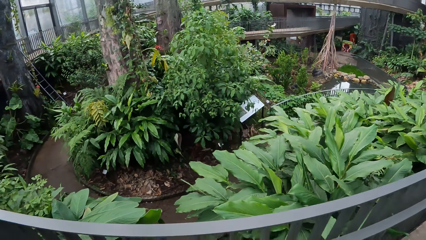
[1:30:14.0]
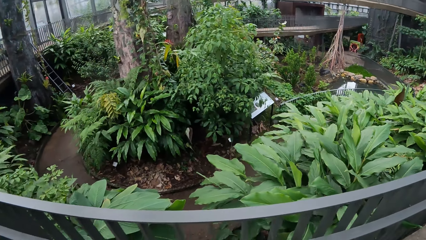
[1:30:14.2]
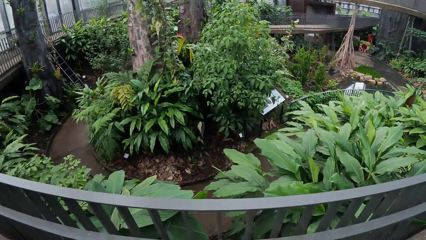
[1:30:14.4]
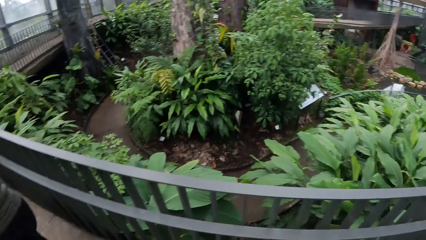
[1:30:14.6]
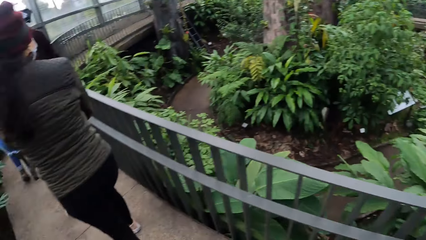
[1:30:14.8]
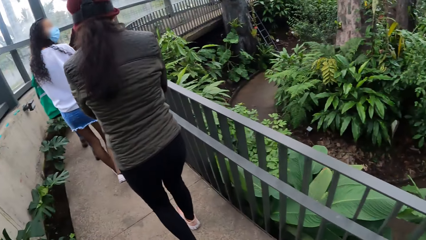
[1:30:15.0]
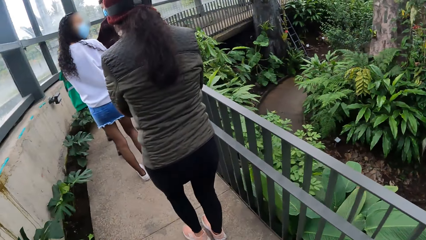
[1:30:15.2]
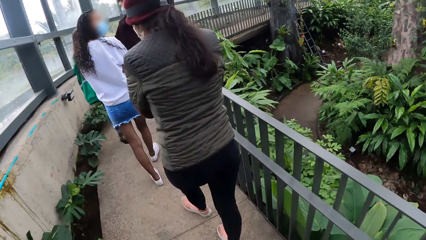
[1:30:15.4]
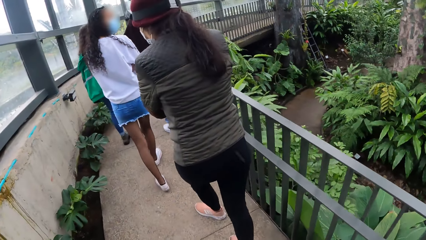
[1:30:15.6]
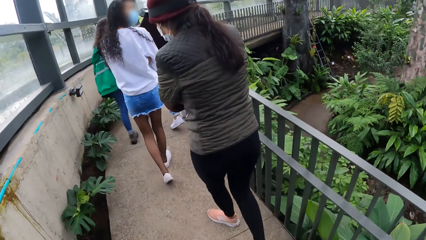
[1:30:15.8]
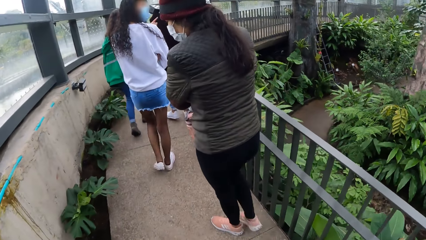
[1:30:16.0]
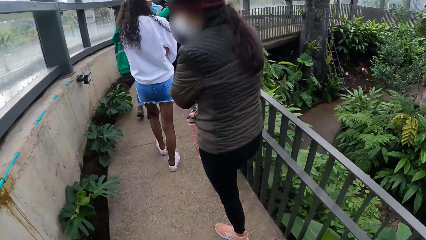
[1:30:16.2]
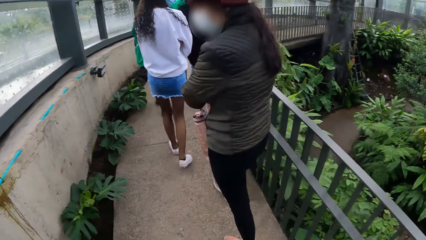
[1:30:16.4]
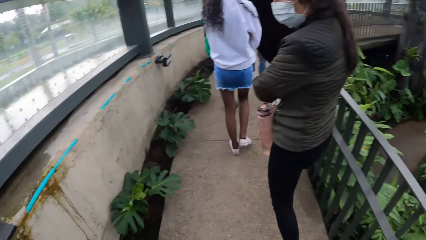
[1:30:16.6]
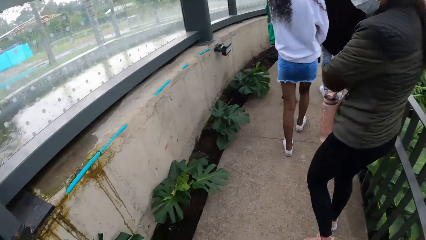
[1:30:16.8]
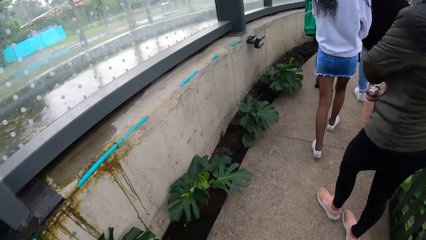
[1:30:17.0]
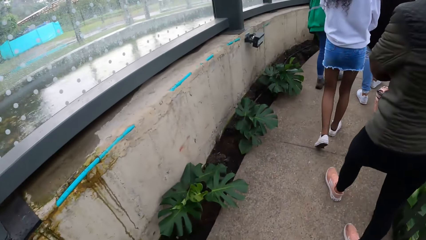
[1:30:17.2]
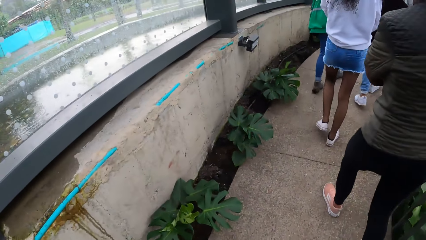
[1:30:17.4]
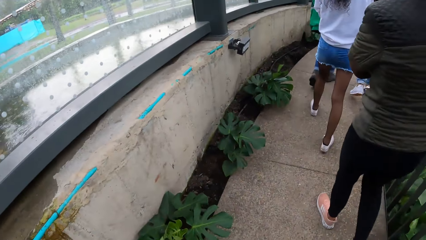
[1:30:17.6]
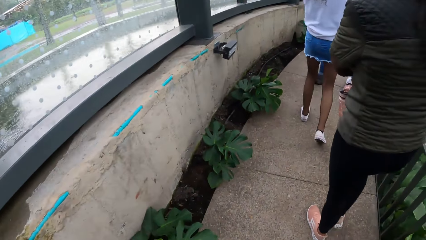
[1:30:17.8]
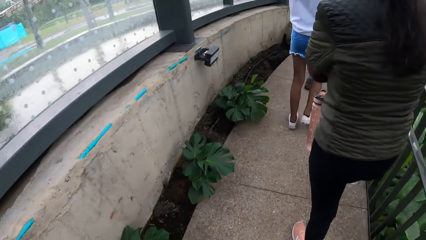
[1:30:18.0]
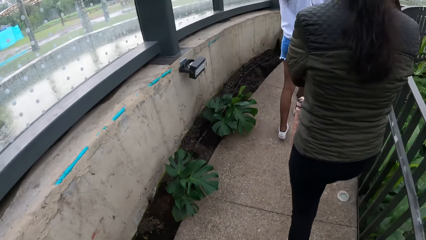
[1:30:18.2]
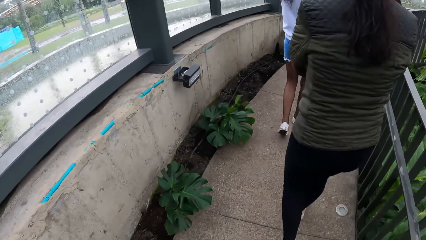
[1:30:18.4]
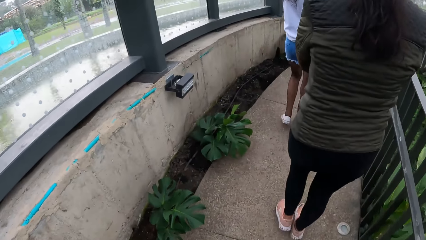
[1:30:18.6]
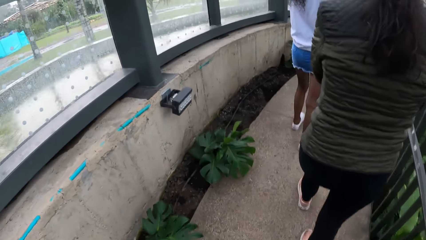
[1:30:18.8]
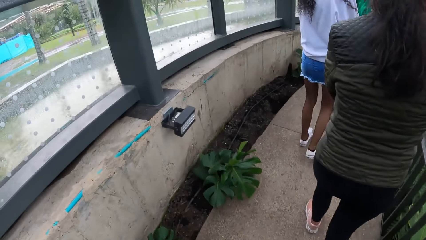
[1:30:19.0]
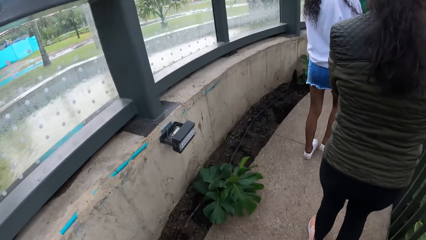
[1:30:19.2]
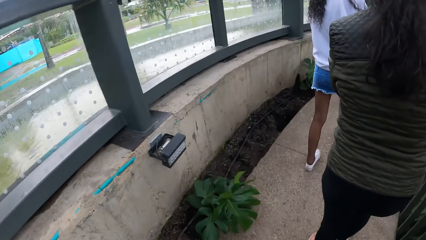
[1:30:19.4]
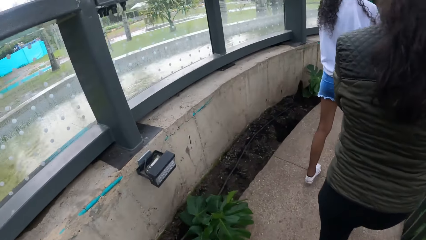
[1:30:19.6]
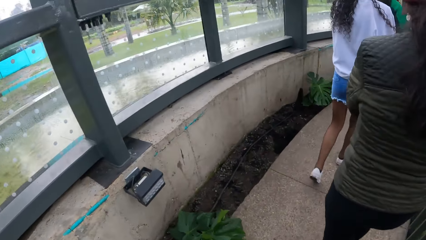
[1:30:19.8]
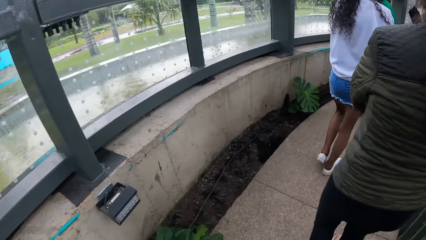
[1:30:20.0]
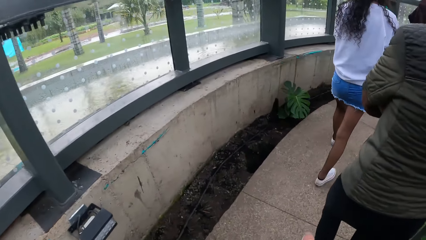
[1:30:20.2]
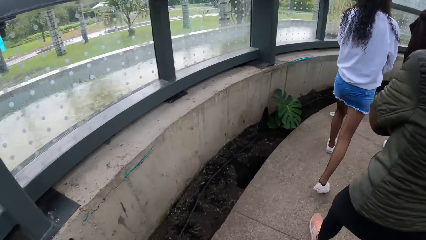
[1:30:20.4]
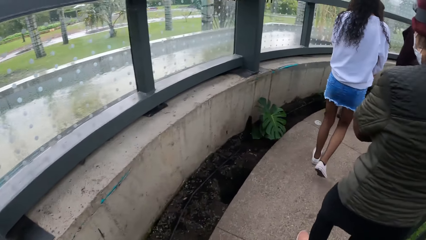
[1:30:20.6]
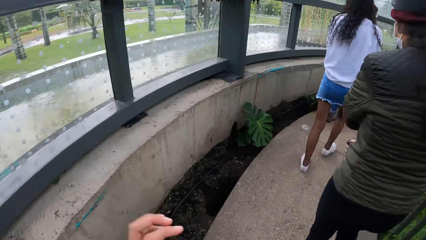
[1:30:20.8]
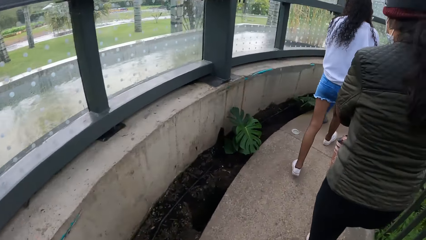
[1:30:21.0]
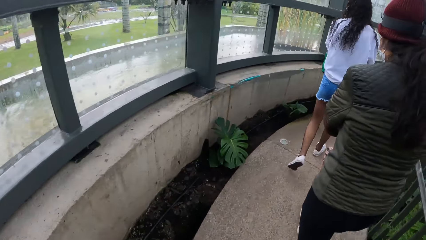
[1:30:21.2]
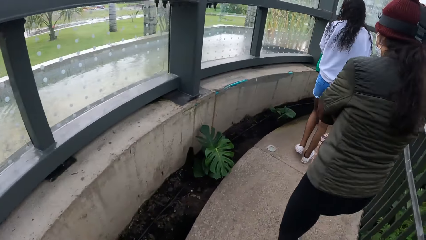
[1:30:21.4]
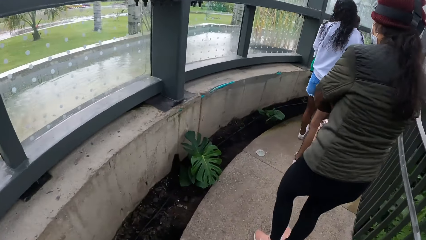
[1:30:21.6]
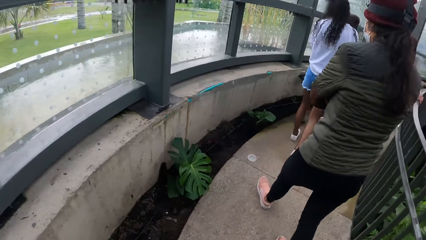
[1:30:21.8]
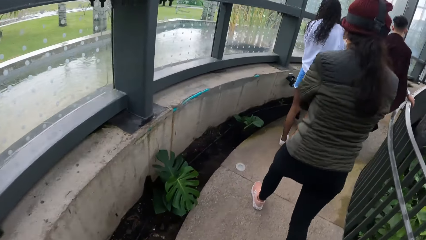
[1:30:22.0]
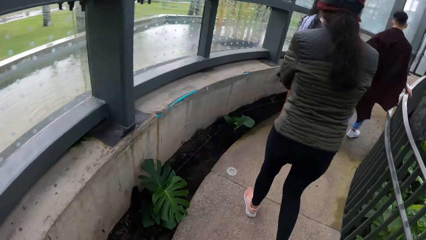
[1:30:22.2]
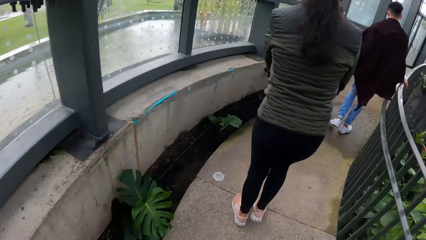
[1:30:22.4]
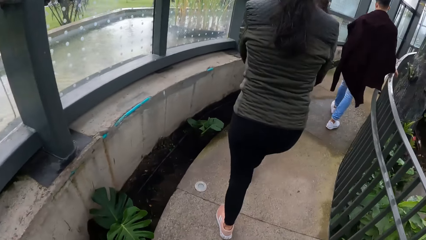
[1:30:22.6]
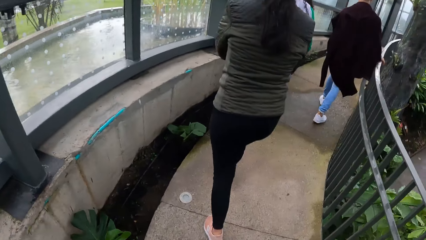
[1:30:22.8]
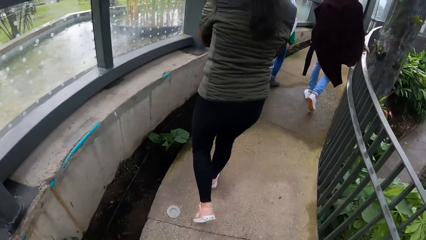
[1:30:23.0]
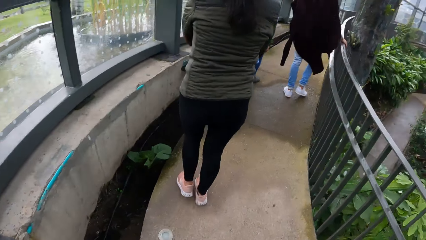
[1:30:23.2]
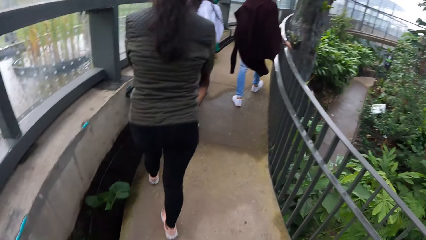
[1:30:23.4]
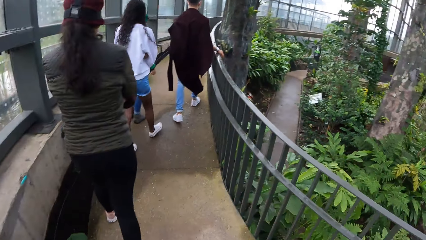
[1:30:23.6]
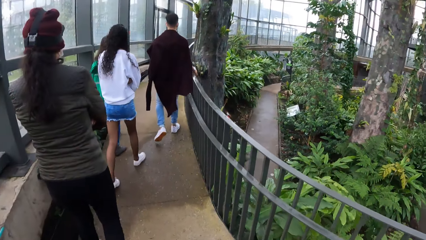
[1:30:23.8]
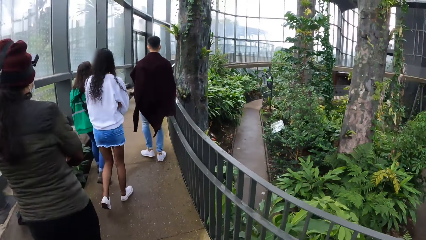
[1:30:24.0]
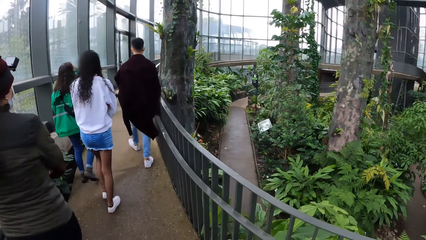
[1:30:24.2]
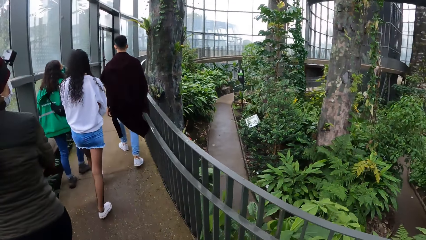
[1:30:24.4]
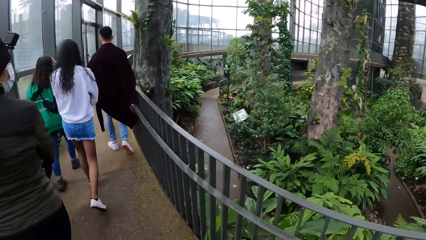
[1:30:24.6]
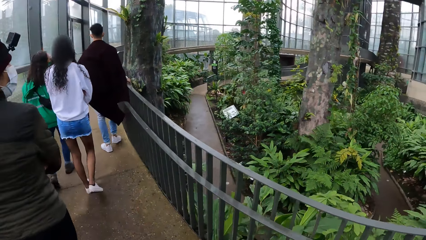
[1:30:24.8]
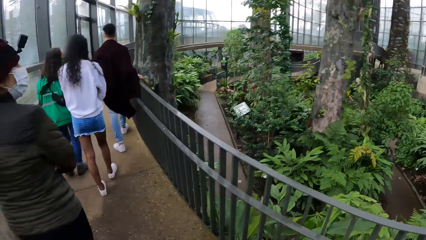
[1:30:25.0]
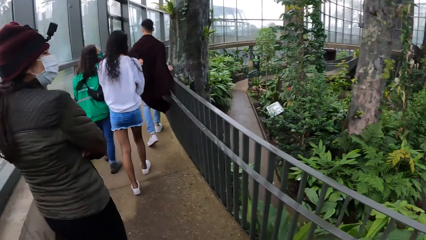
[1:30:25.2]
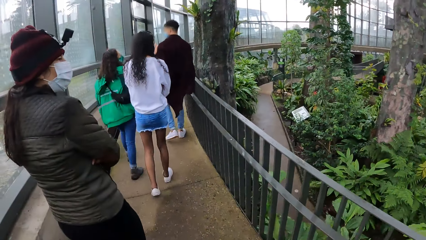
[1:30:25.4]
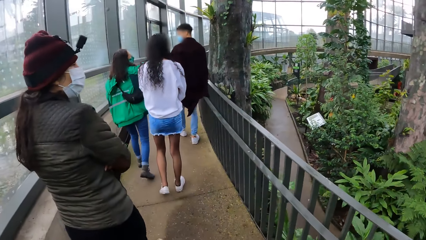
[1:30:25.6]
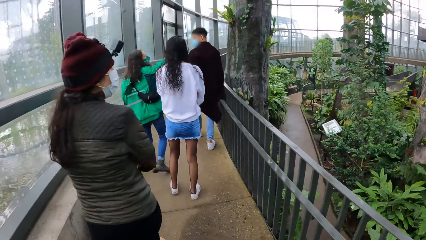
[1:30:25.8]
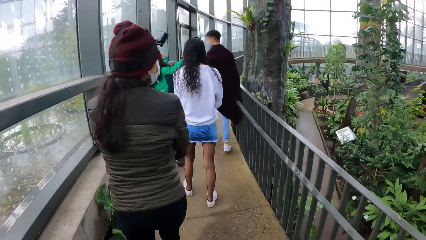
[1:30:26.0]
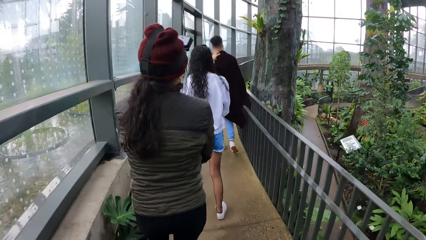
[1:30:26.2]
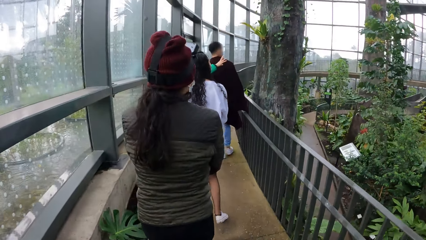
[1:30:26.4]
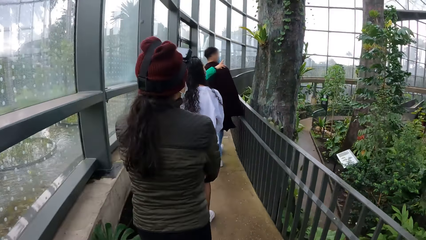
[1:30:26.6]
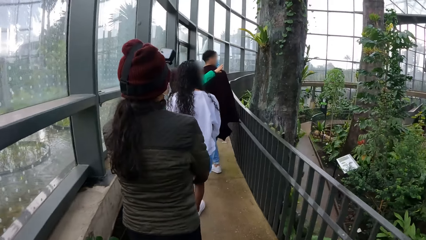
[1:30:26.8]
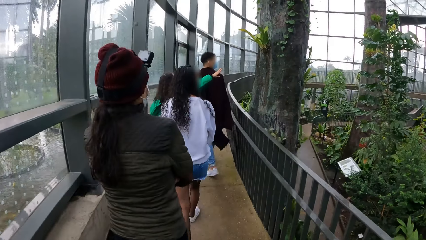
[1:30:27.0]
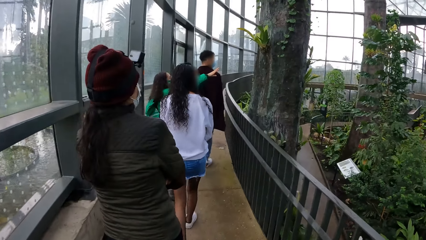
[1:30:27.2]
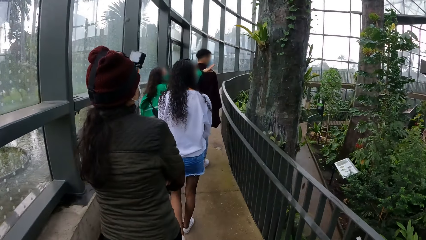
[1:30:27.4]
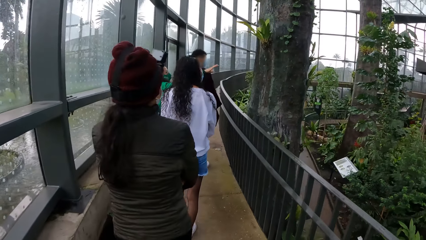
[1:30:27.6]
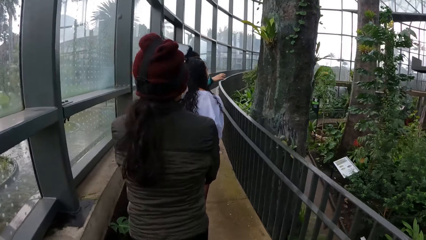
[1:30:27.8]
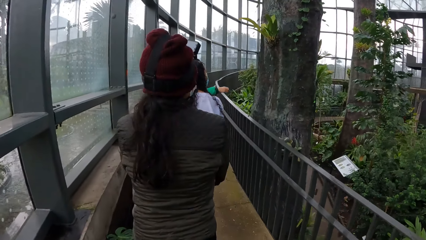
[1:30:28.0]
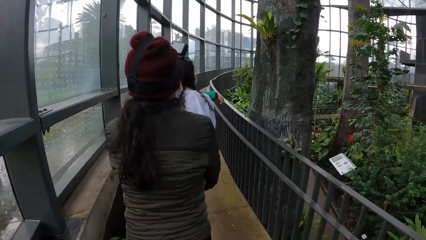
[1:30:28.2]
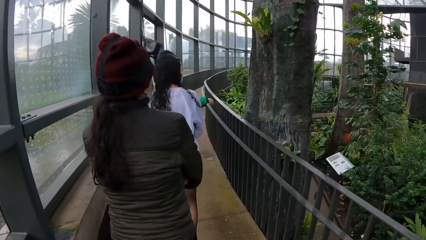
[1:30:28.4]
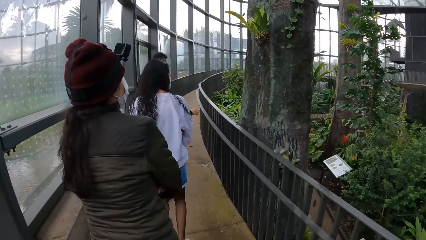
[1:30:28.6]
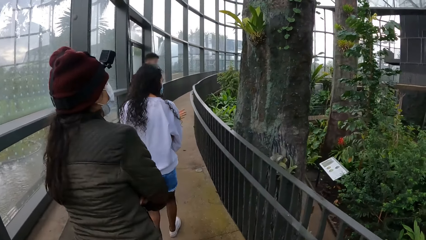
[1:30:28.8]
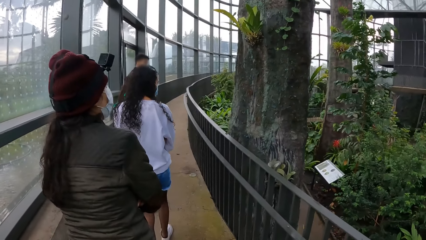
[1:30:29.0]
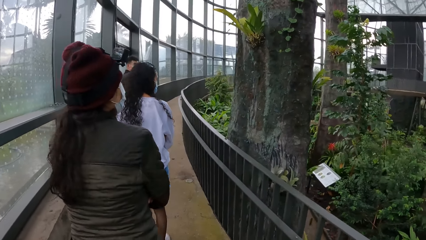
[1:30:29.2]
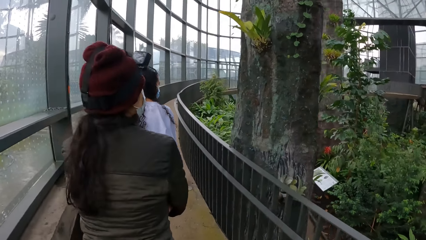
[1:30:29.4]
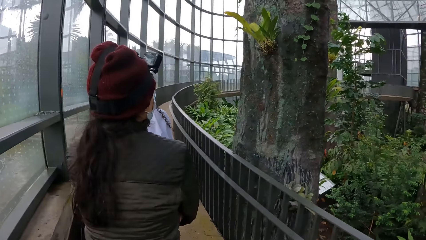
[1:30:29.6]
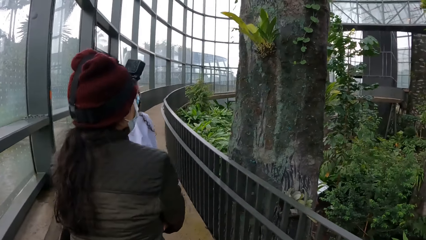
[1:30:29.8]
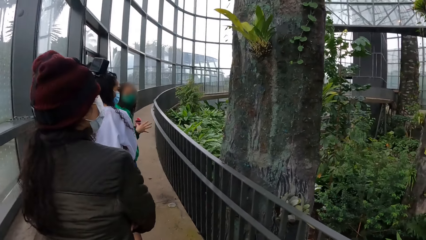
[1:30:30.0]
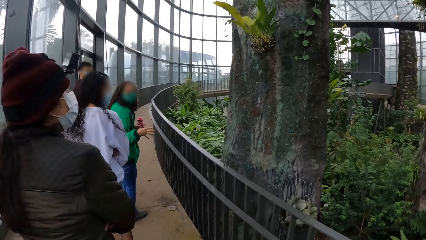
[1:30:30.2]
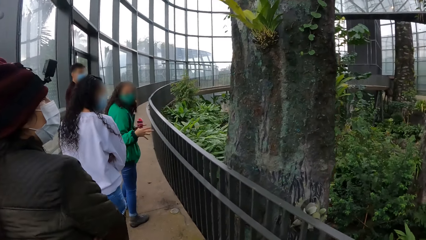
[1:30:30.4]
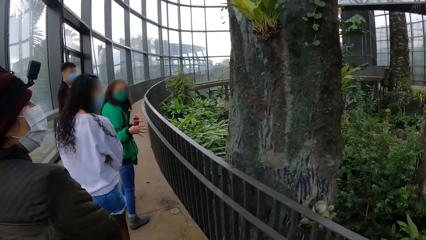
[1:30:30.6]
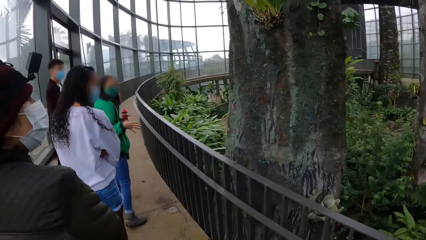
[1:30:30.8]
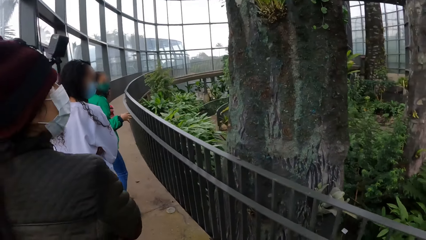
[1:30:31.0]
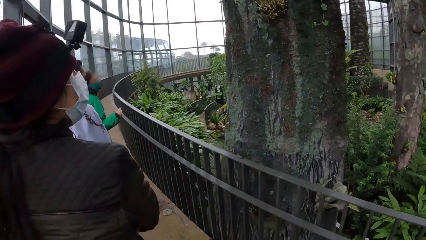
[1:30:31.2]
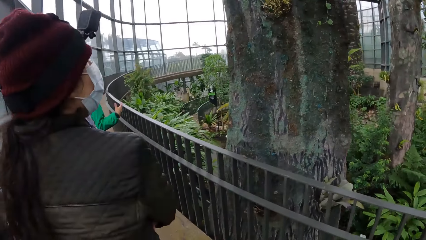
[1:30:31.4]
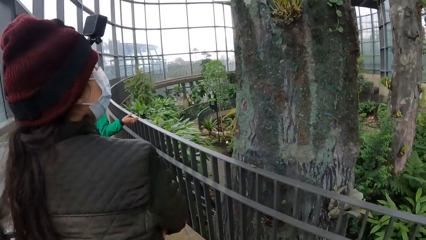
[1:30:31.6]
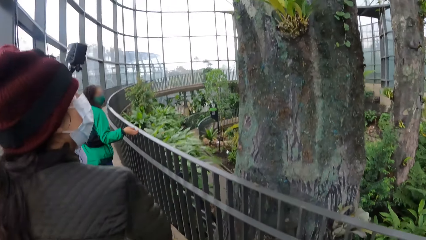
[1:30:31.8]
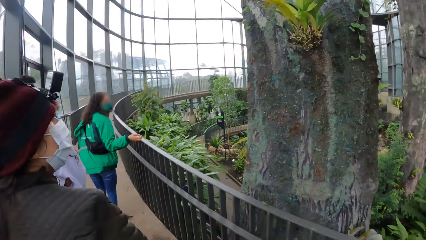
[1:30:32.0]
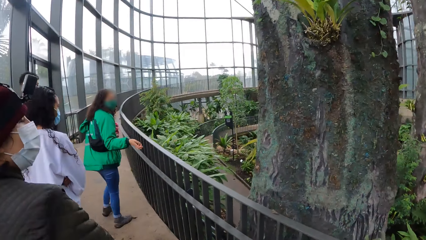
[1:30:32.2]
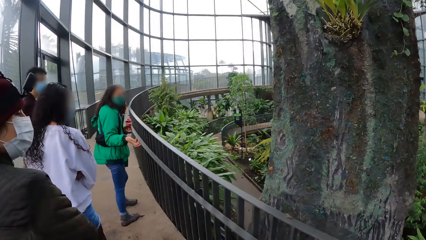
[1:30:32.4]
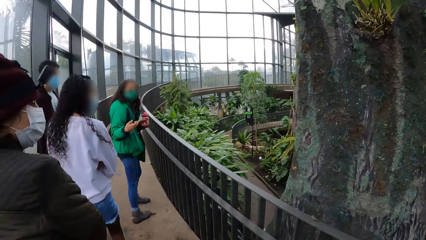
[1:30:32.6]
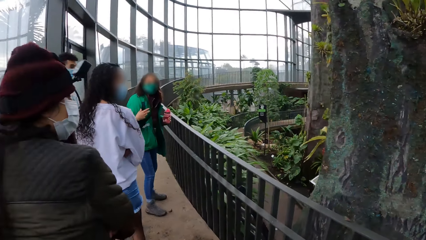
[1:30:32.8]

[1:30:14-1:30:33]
The woman gestures towards the group of people and the camera wearer with her right hand. The woman holds a water bottle in her left hand.
